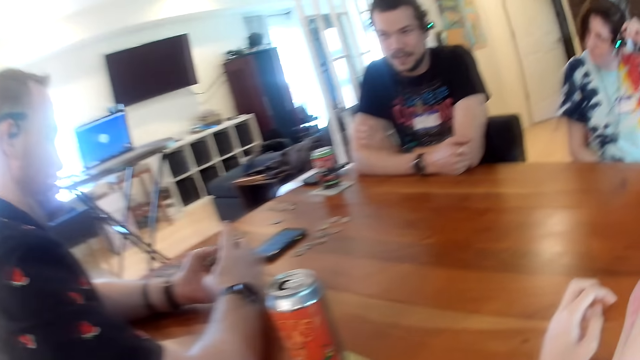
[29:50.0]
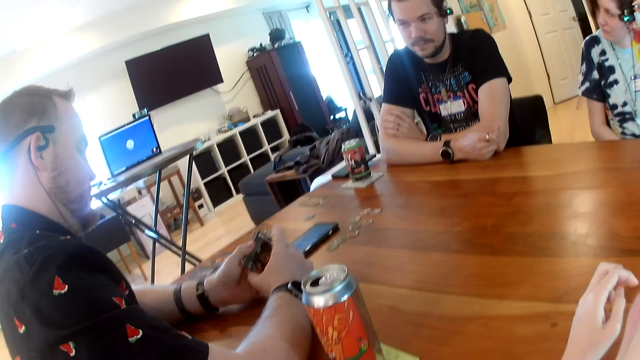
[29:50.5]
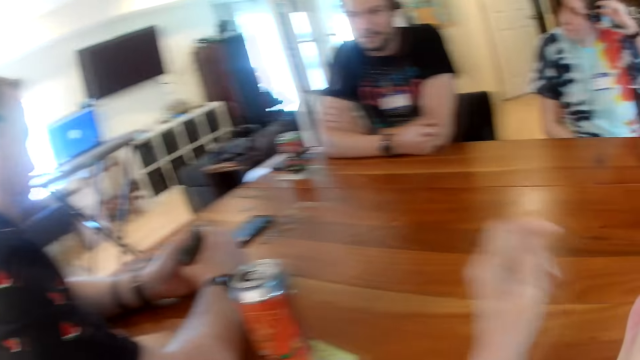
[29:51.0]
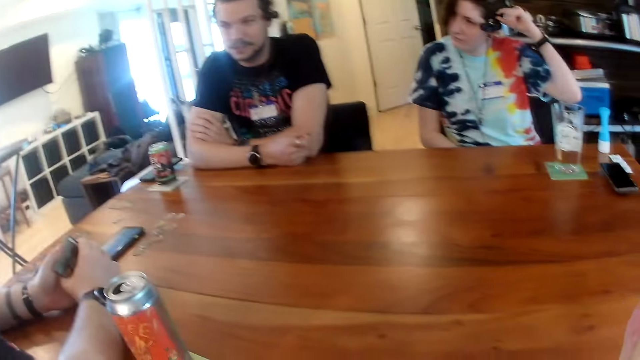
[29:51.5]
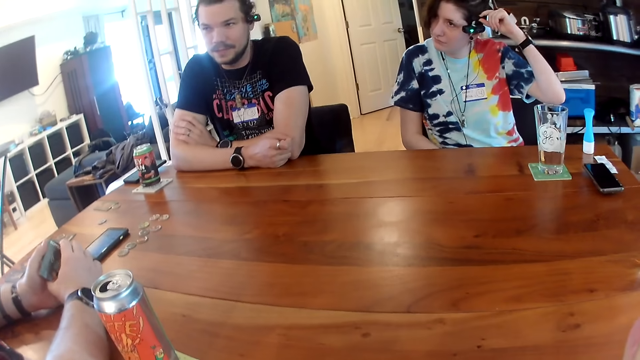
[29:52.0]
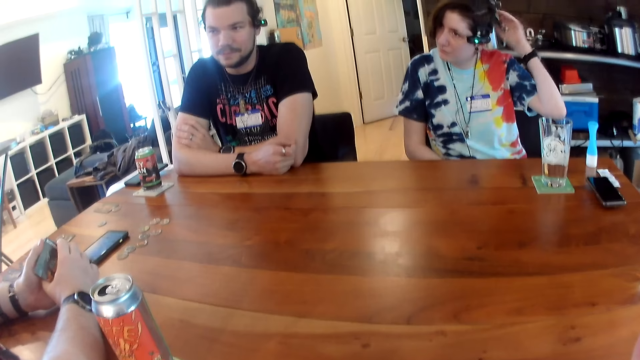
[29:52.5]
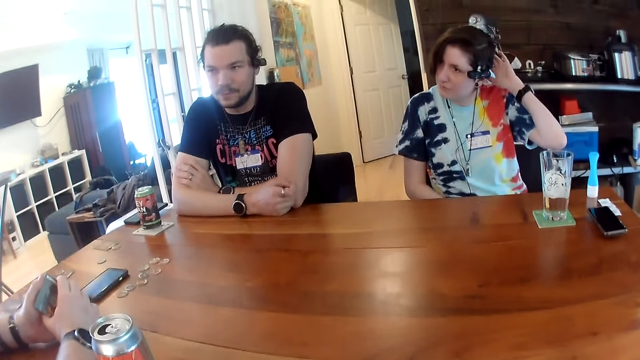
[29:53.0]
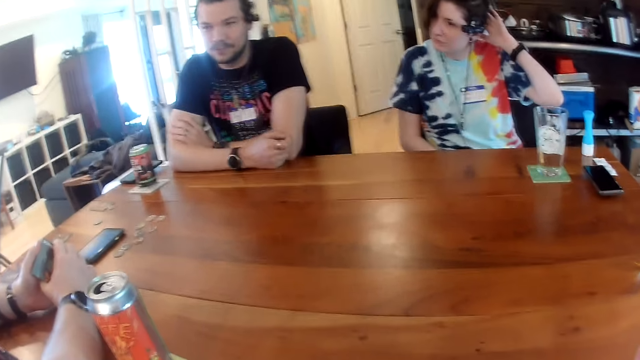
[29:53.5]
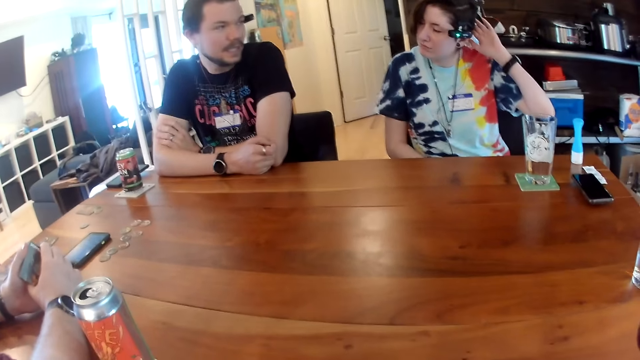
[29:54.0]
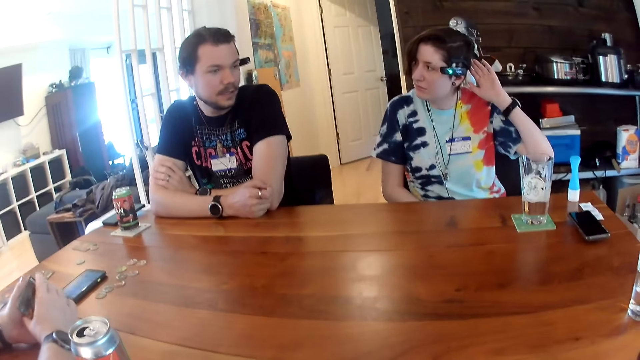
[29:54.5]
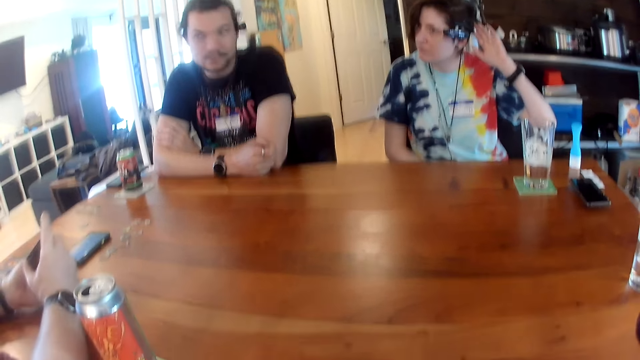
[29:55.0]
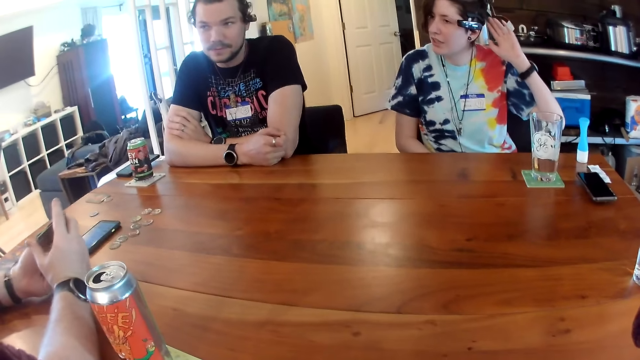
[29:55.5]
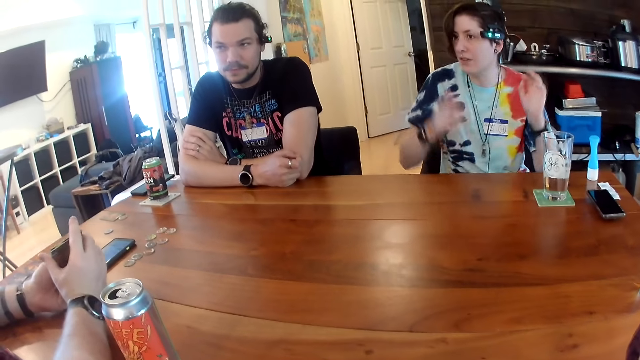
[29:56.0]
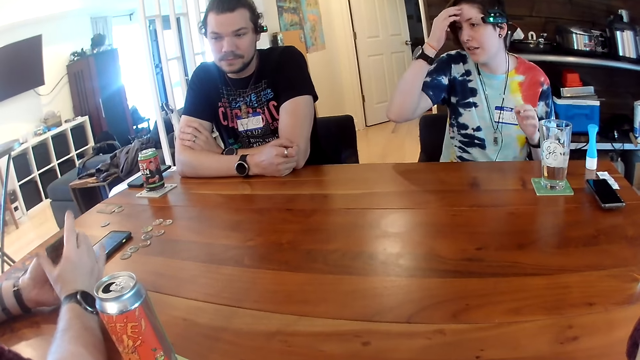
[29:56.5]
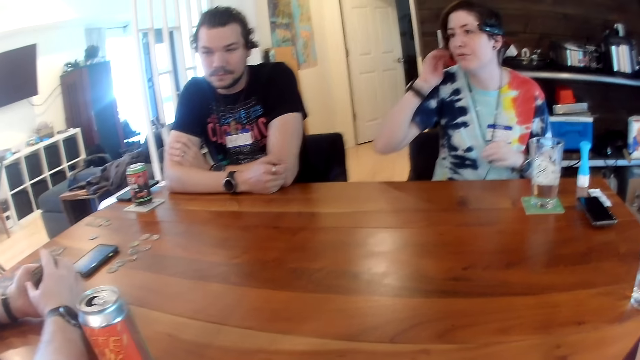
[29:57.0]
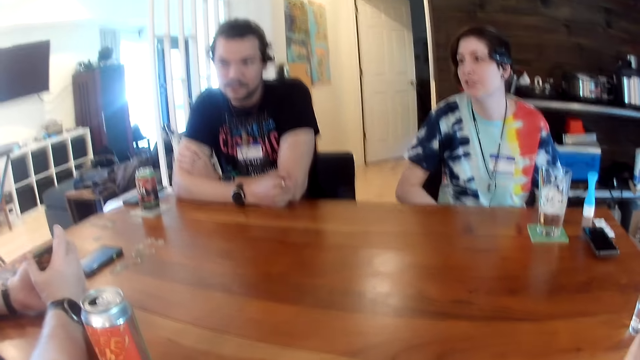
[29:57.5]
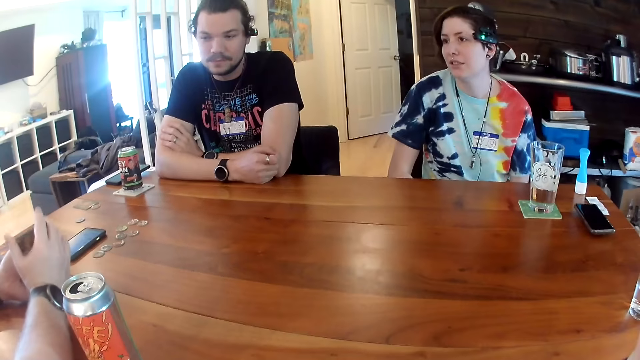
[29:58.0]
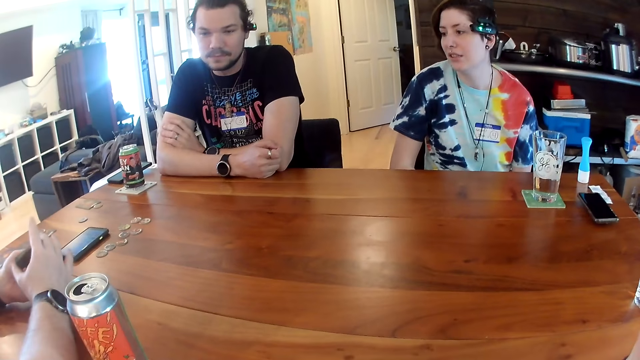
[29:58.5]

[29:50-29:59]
The camera wearer adjusts the camera. A person touches their head.

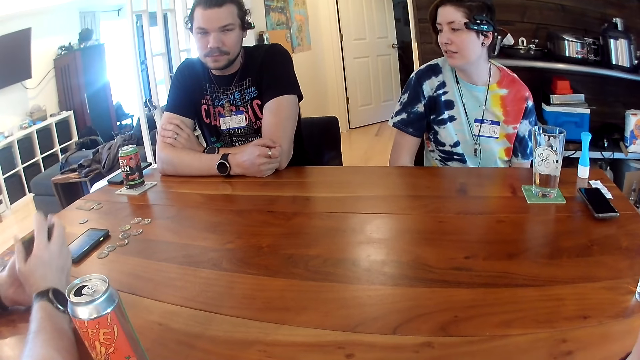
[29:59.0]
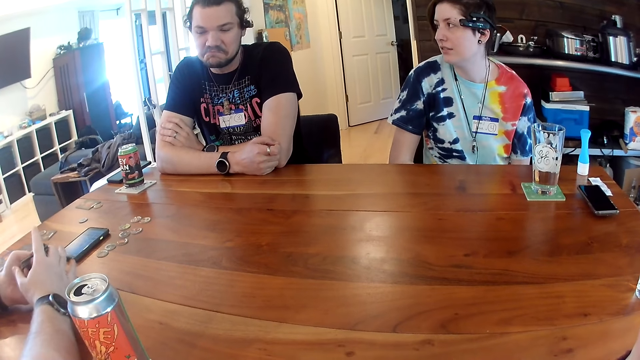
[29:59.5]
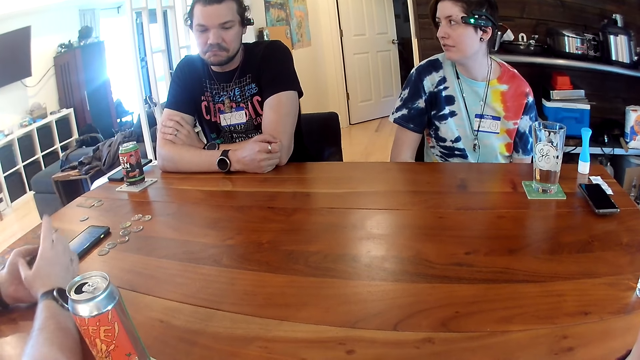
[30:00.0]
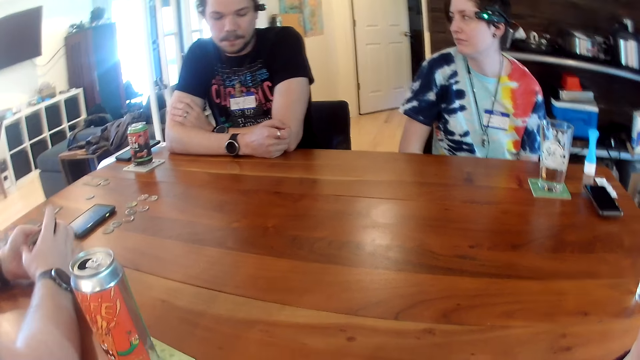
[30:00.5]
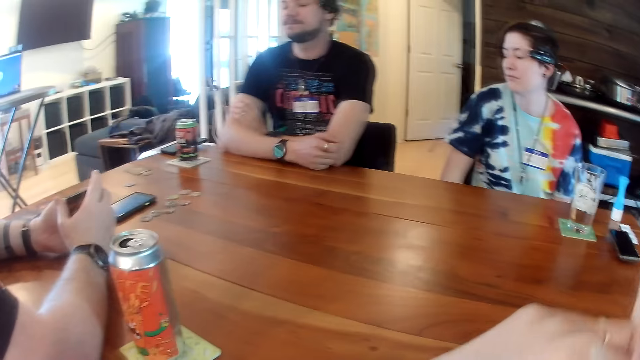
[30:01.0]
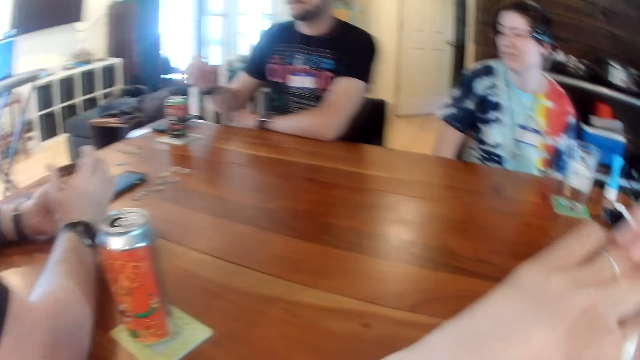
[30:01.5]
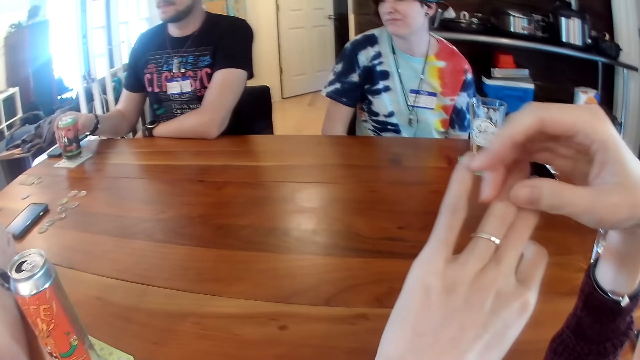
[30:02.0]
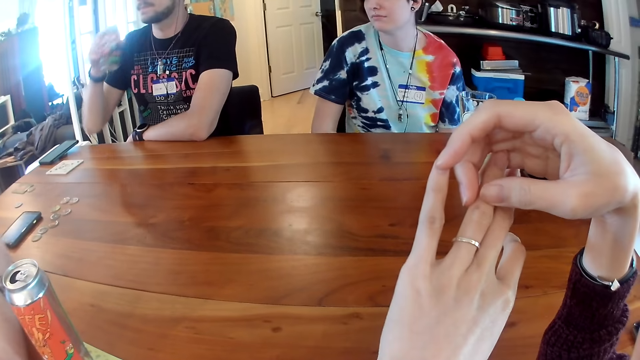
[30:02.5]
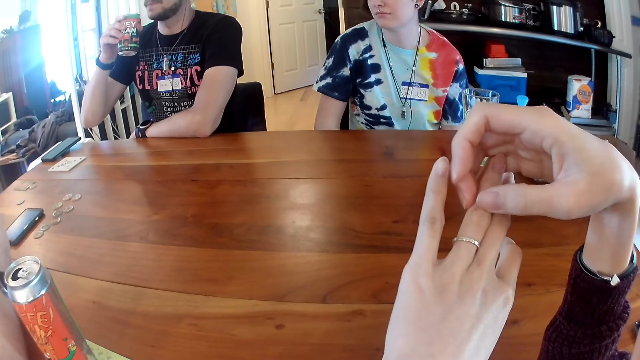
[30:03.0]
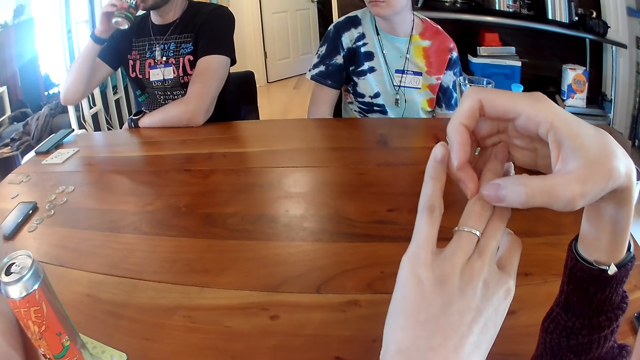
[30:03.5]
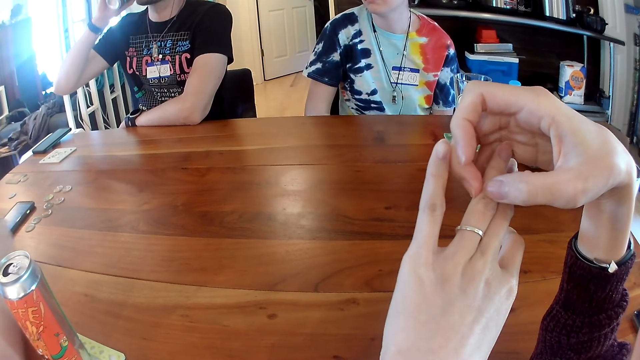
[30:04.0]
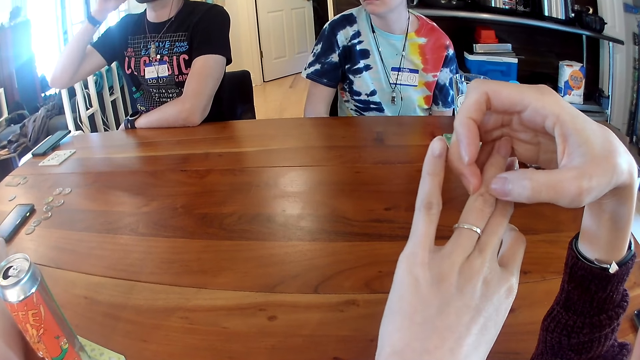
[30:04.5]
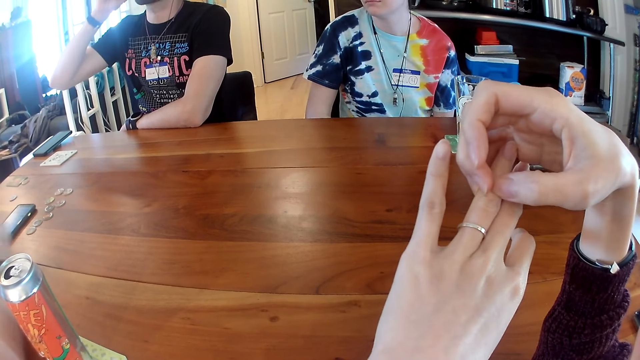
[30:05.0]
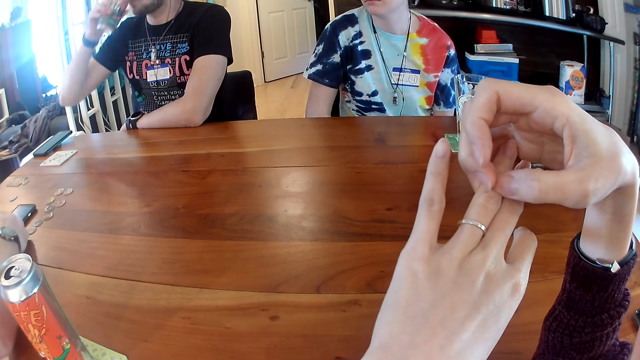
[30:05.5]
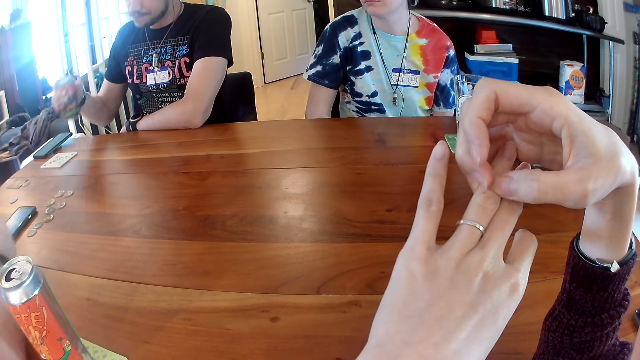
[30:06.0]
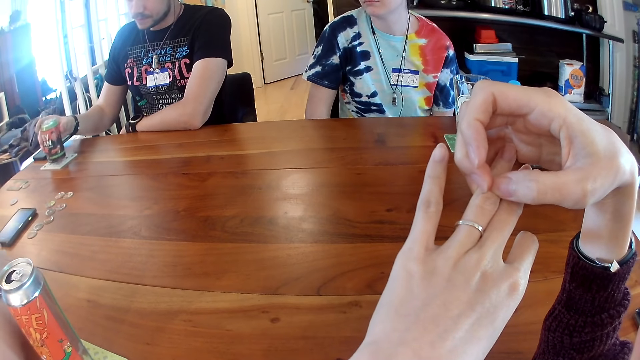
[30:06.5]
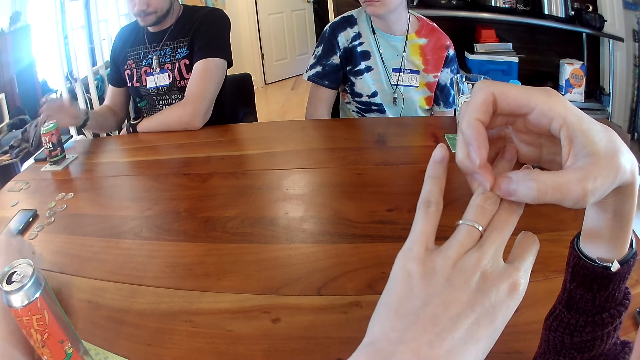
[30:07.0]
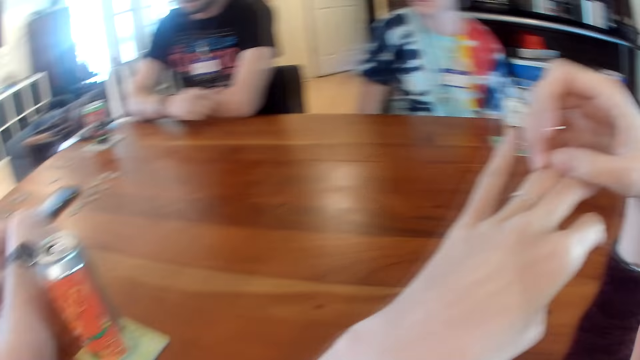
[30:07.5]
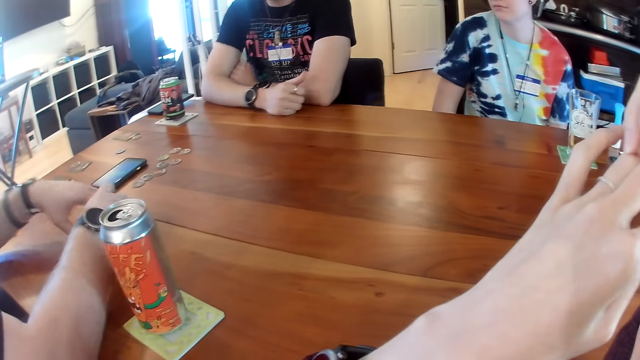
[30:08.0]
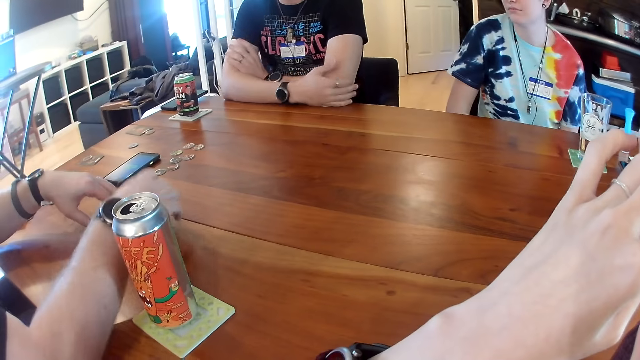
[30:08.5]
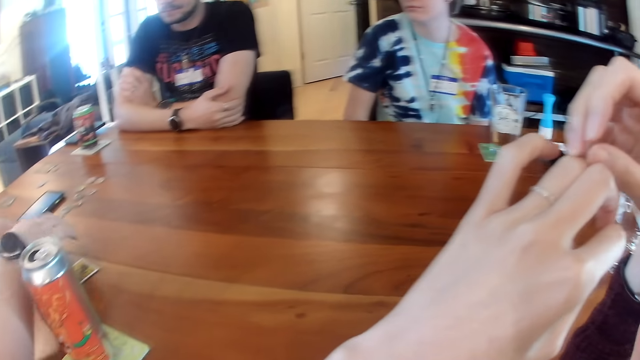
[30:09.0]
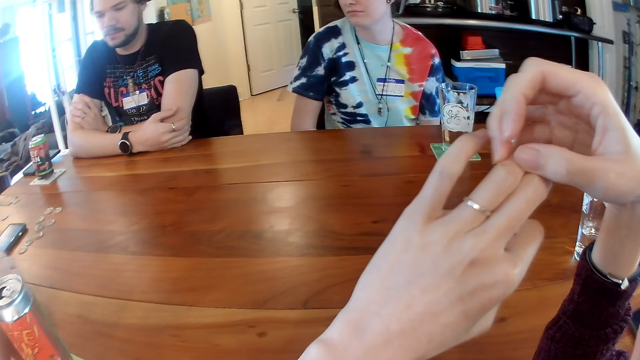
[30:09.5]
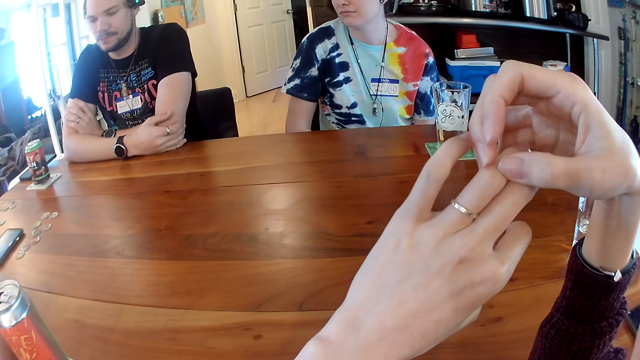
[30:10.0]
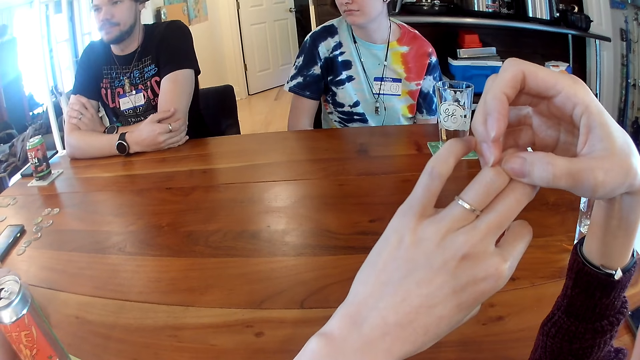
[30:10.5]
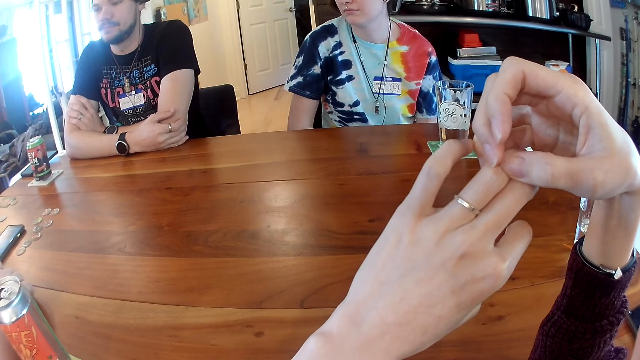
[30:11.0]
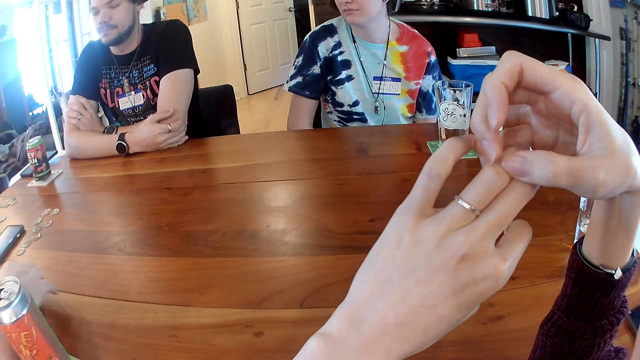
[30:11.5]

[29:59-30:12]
The camera wearer looks at a person and another person. A man takes a can of drink from the table with his right hand. The camera wearer scratches her left hand with her right hand. She looks at the hand. The man drinks from the can of drink in his right hand. The man places the can of drink on the table with his right hand. Another man drops a card on the table with his right hand. The other man drops a card on the table with his right hand again. The other man separates the cards on the table with both hands.
